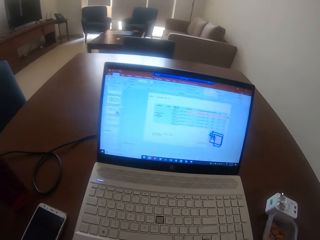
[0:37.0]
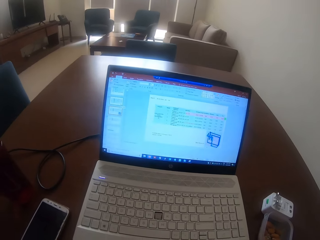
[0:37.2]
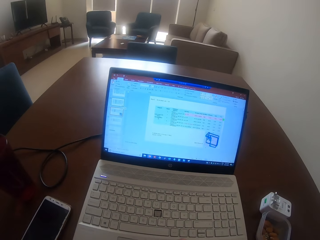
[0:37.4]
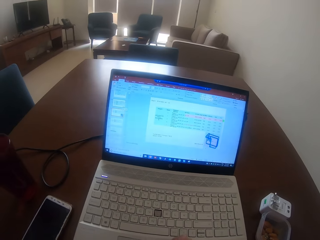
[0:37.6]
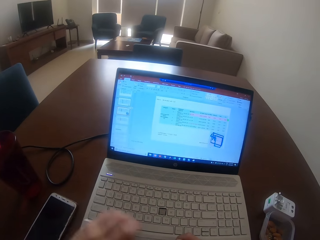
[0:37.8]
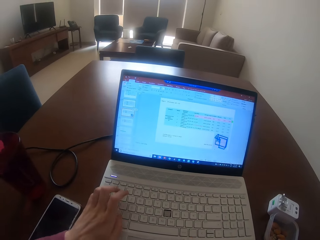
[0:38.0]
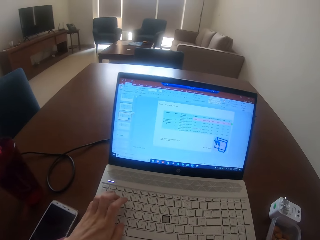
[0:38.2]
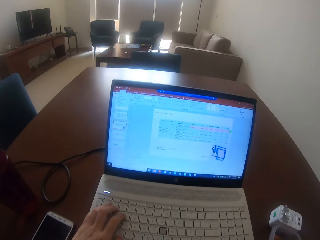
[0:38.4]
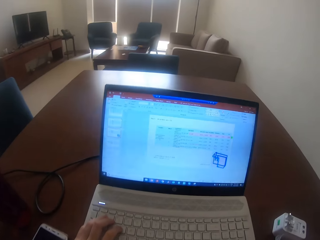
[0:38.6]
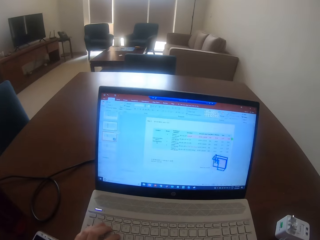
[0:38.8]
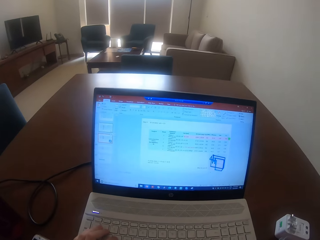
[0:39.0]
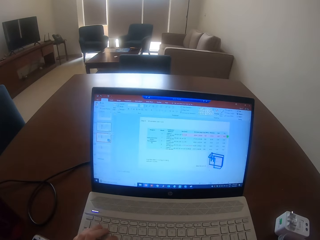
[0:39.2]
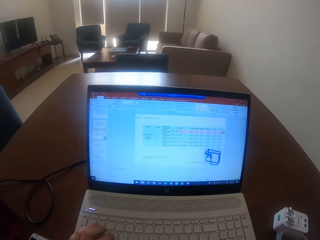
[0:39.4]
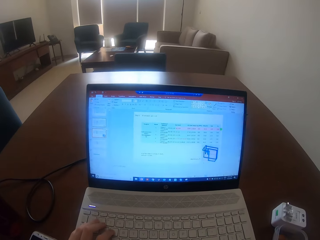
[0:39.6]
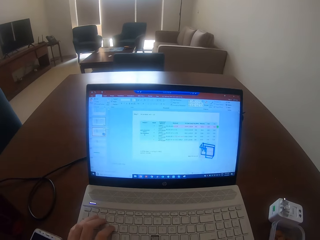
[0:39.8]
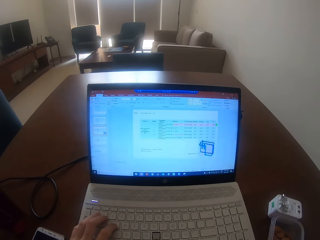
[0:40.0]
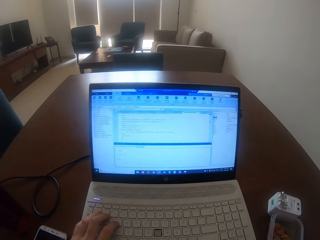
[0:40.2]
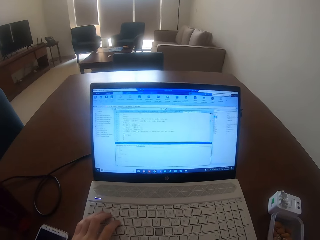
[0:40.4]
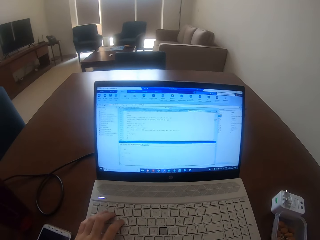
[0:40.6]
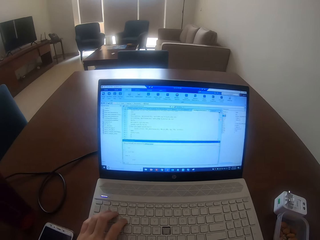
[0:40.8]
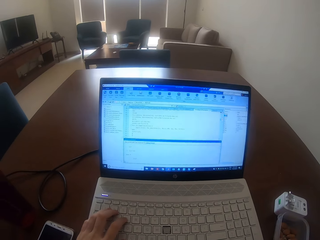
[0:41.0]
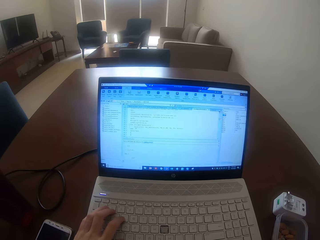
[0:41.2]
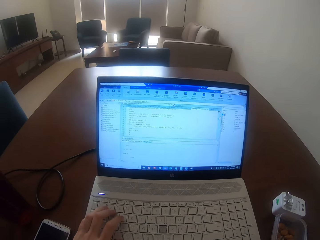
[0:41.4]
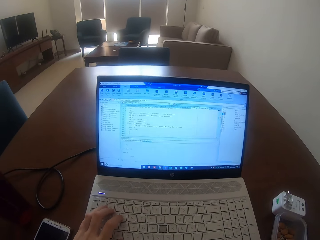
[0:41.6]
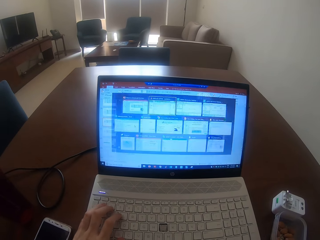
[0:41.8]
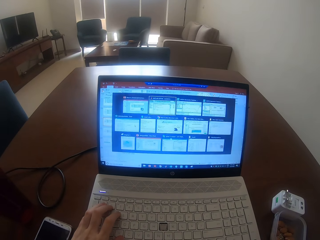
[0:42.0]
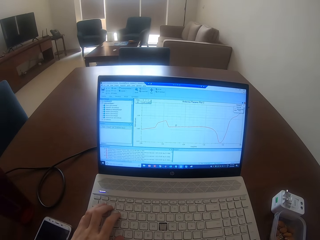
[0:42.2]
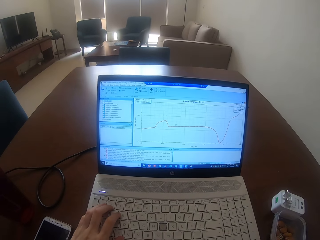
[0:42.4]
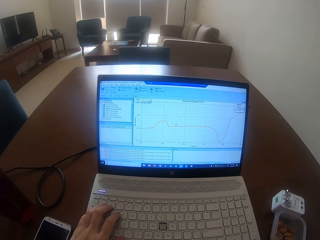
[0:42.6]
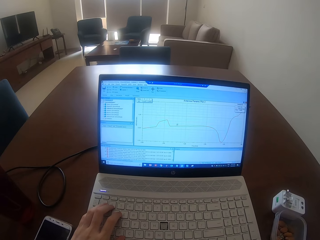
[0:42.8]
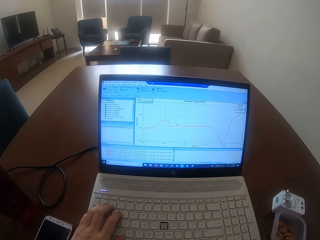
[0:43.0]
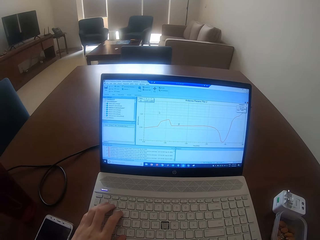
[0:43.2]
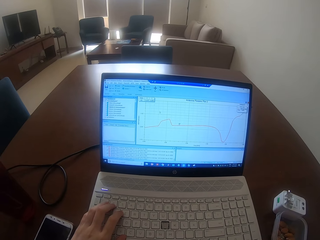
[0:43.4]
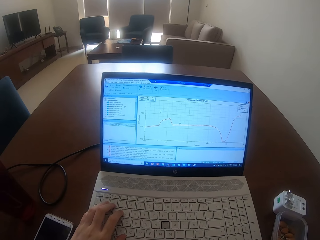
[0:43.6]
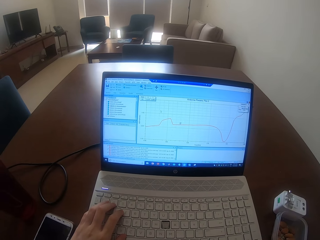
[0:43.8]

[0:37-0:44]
The camera wearer types on the keyboard.

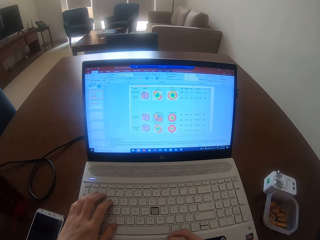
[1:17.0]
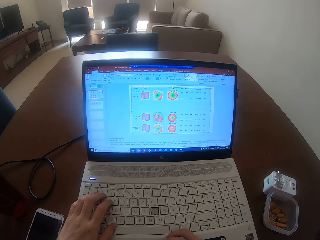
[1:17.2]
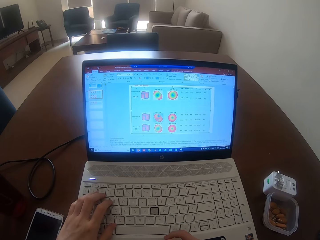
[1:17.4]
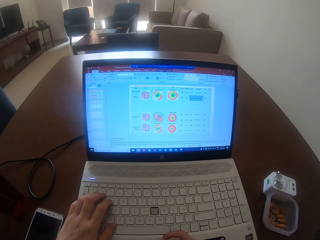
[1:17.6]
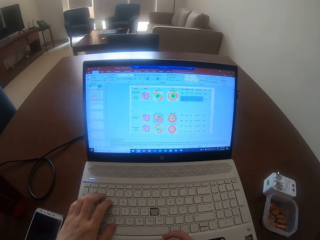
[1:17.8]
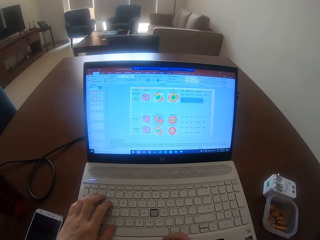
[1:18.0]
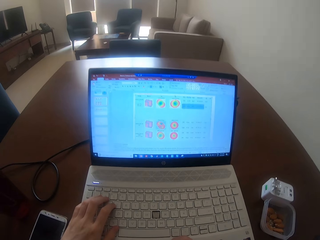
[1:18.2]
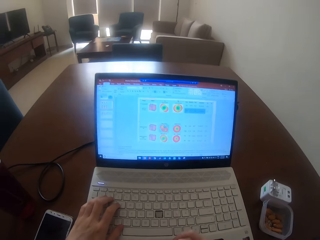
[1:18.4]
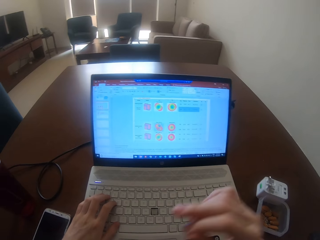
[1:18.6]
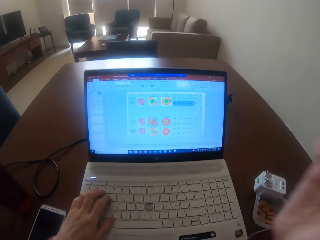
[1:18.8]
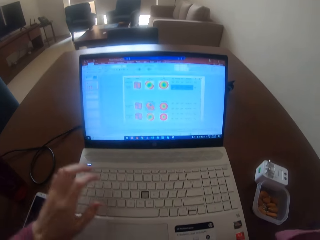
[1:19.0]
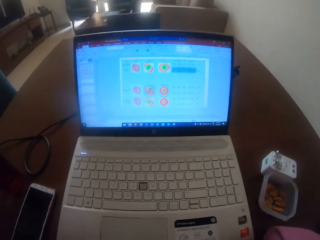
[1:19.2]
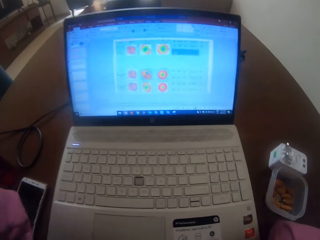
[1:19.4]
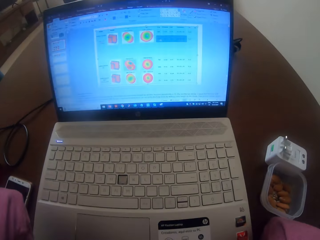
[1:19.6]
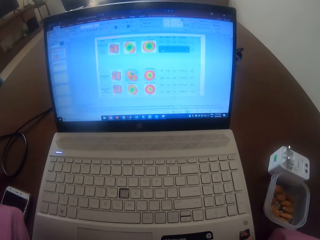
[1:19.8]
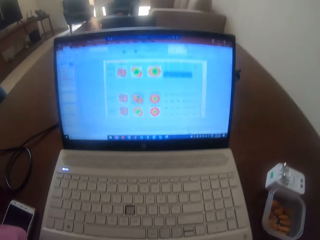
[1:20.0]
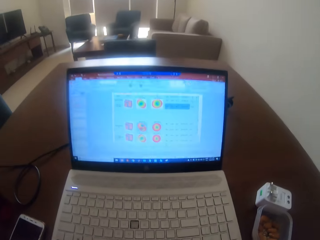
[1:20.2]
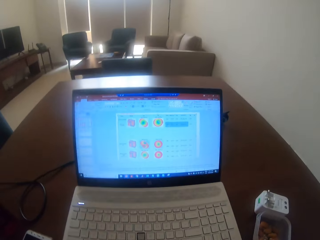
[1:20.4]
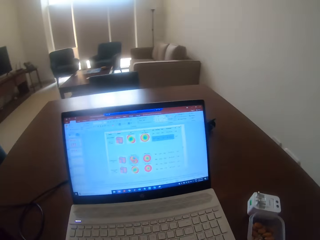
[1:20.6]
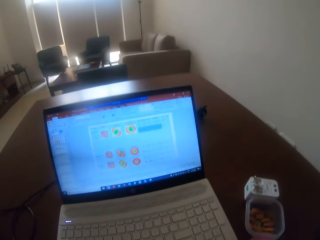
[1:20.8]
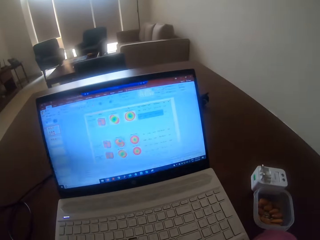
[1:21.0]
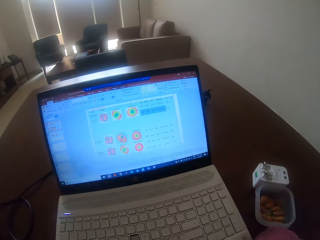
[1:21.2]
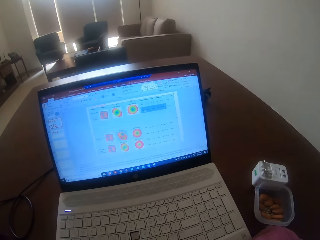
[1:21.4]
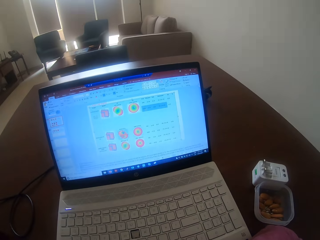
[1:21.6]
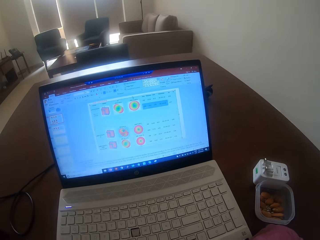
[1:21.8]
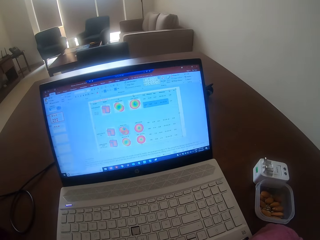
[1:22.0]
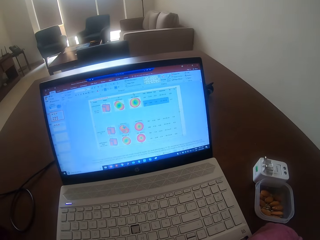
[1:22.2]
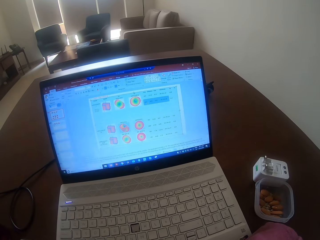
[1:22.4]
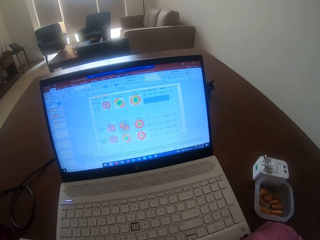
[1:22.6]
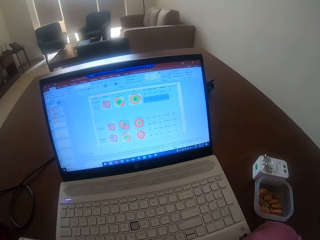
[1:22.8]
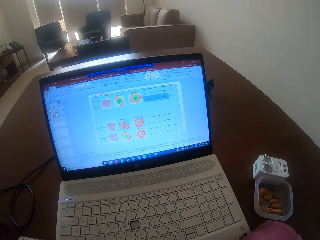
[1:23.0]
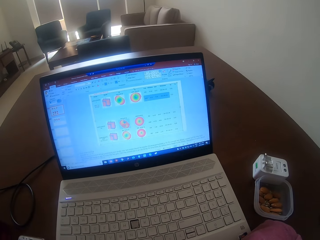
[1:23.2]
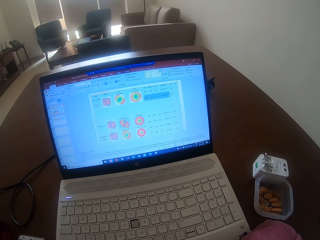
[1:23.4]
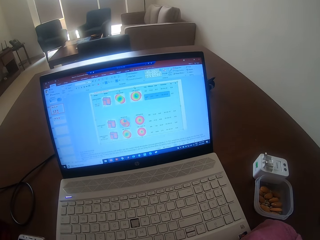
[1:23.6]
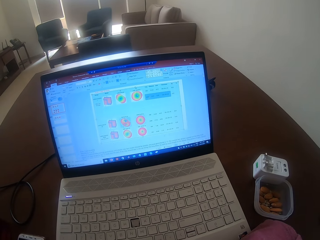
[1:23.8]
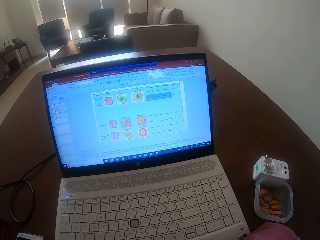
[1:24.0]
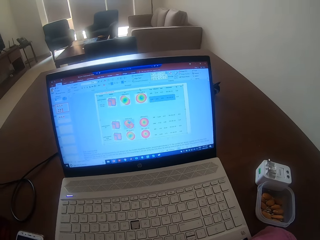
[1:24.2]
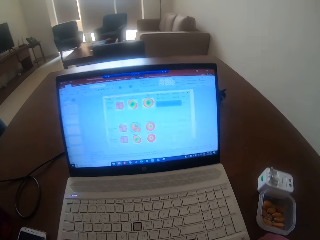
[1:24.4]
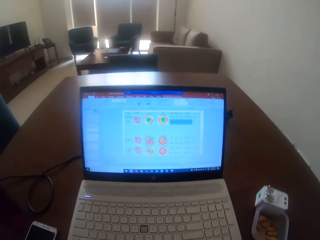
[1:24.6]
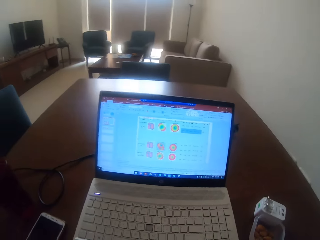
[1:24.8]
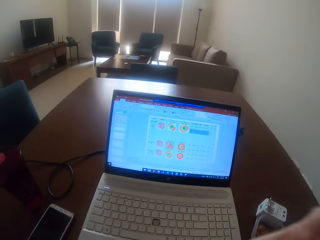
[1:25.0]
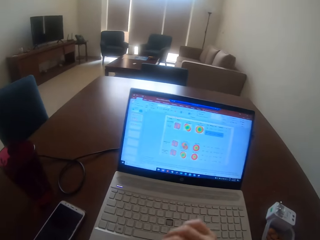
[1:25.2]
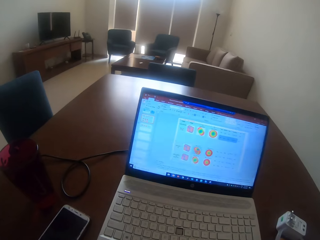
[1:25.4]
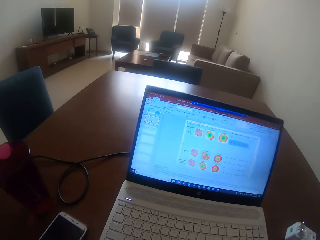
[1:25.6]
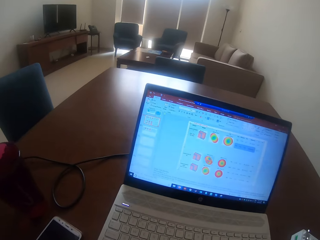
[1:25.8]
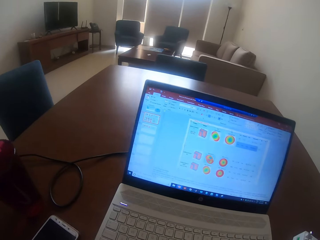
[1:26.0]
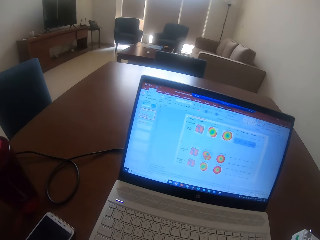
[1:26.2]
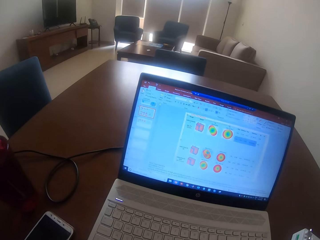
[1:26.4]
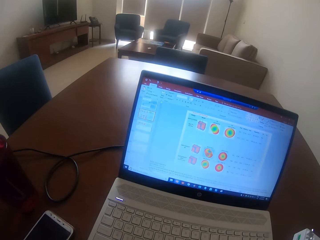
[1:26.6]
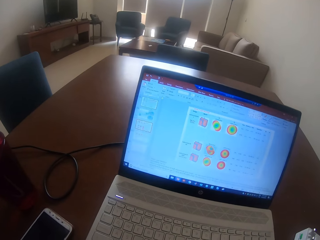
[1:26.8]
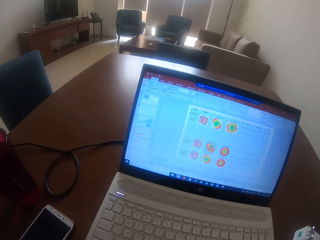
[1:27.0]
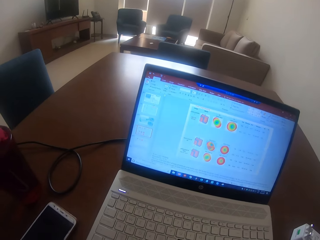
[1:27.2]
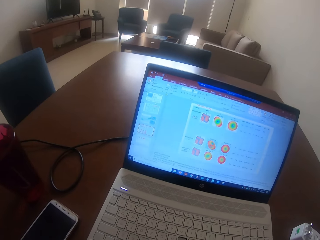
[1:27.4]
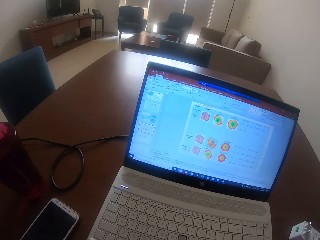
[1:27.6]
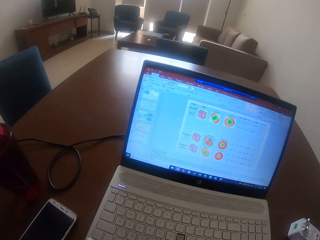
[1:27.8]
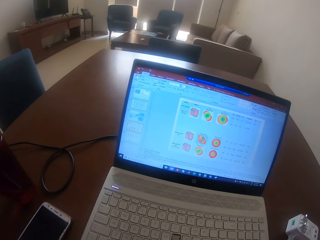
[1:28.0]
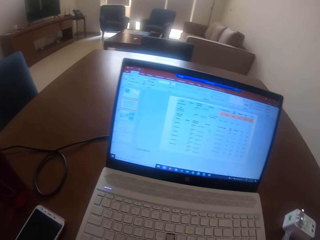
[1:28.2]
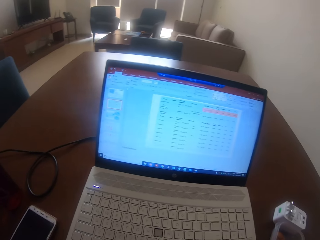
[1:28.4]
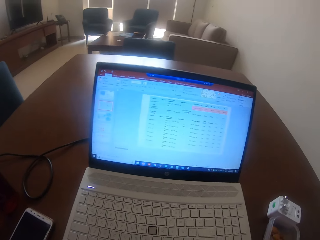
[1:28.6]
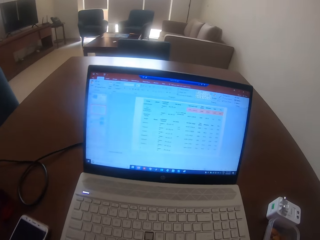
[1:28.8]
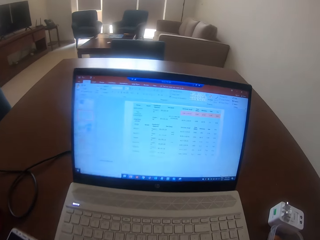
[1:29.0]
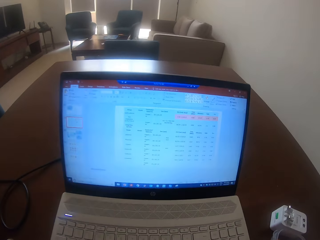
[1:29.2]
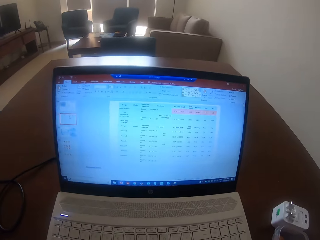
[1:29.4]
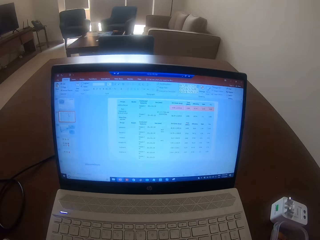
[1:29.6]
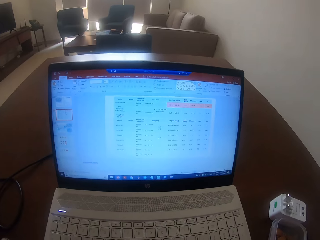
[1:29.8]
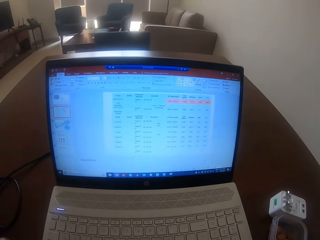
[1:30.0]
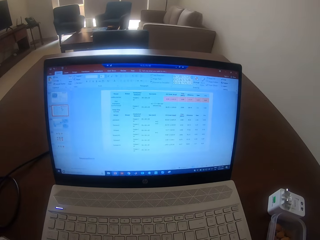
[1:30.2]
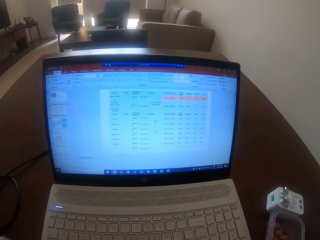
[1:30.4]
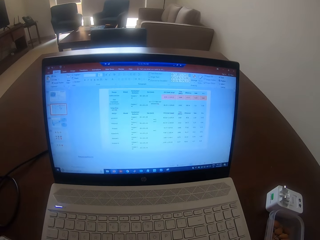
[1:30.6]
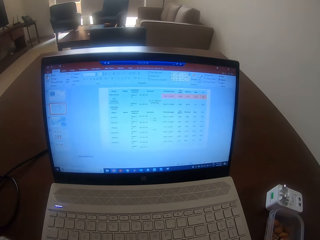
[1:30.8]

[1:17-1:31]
The camera wearer lifts his hand. He releases the hands from the keyboard. He puts down his hand.
